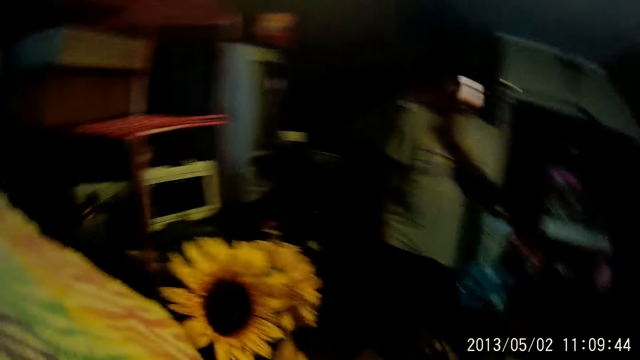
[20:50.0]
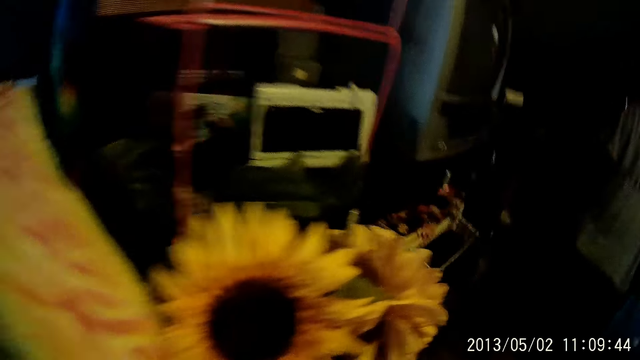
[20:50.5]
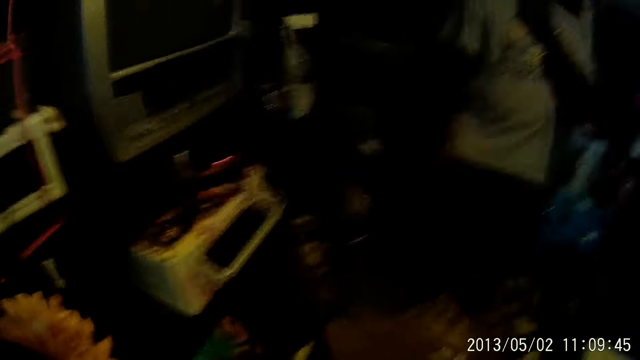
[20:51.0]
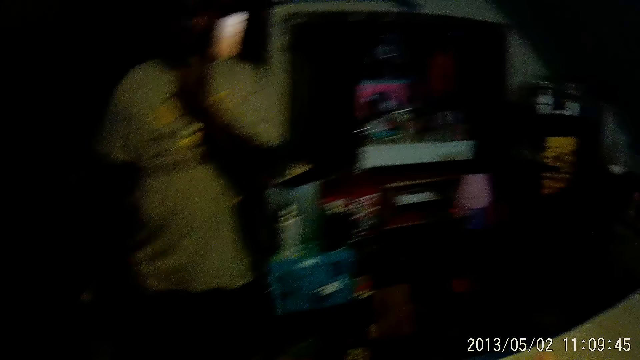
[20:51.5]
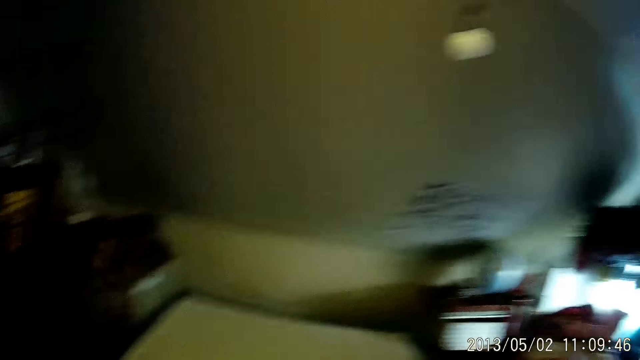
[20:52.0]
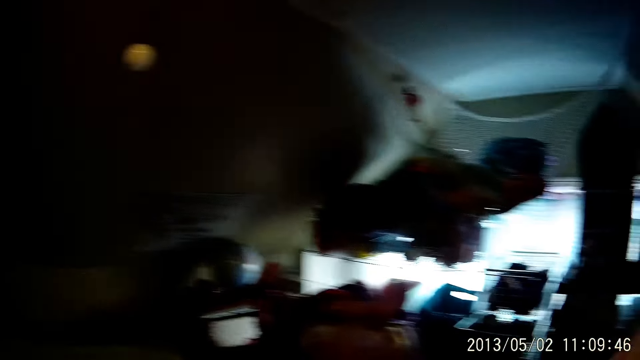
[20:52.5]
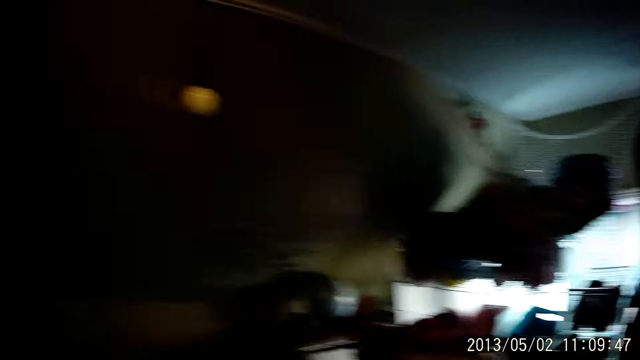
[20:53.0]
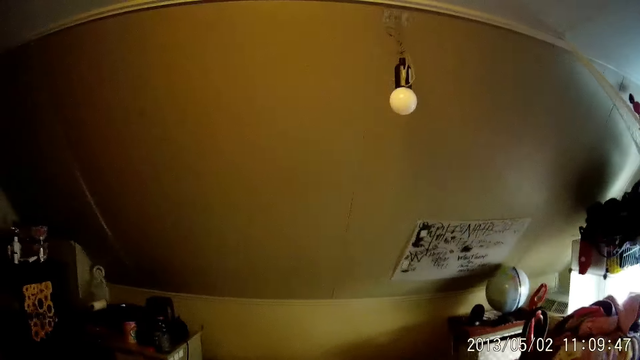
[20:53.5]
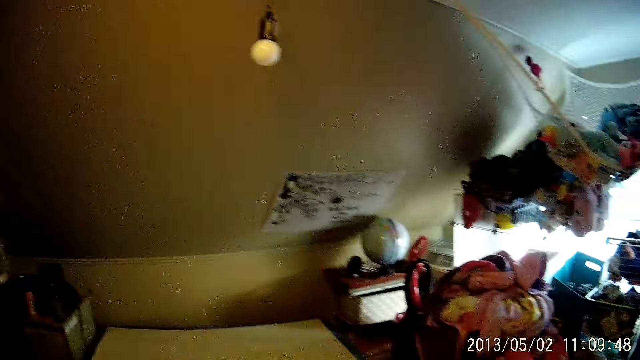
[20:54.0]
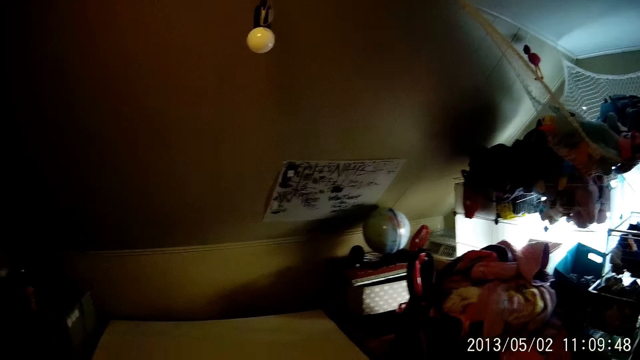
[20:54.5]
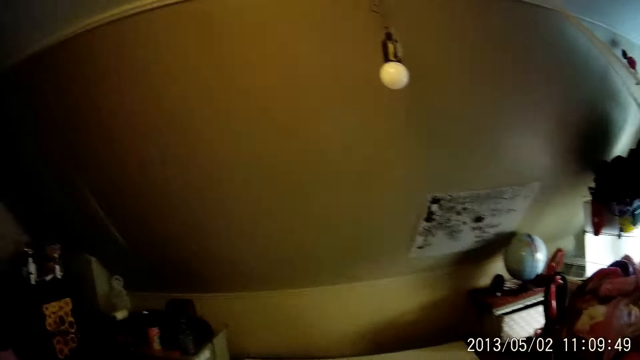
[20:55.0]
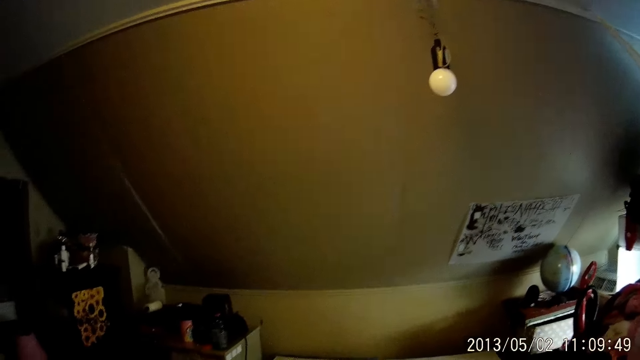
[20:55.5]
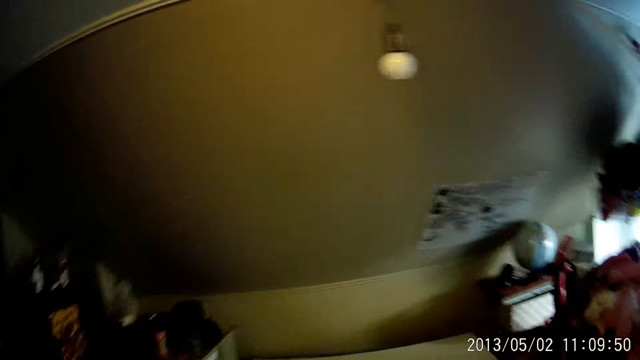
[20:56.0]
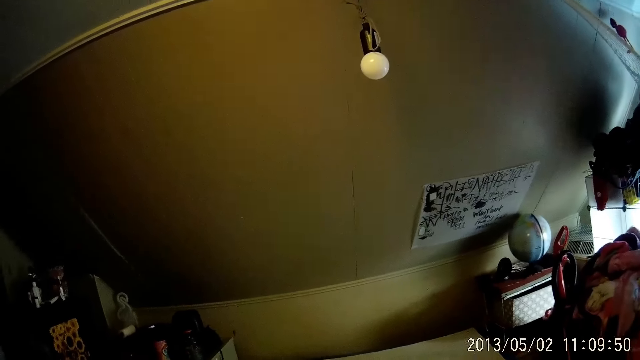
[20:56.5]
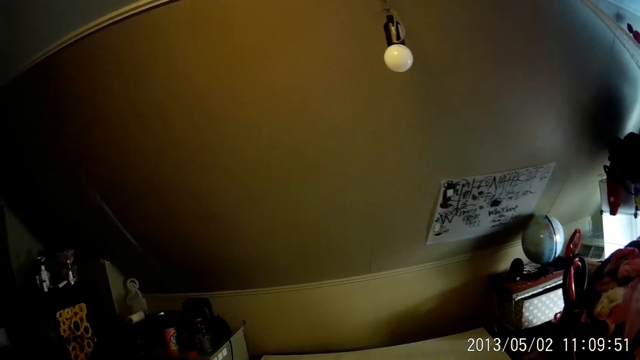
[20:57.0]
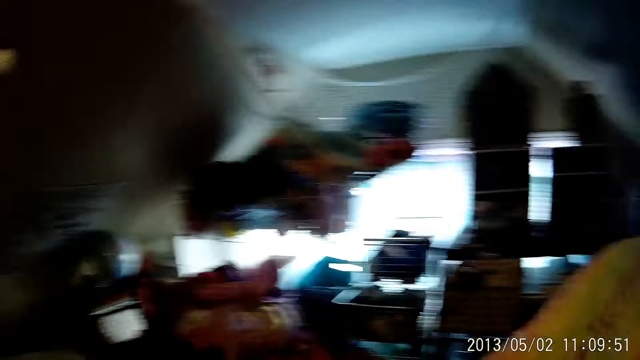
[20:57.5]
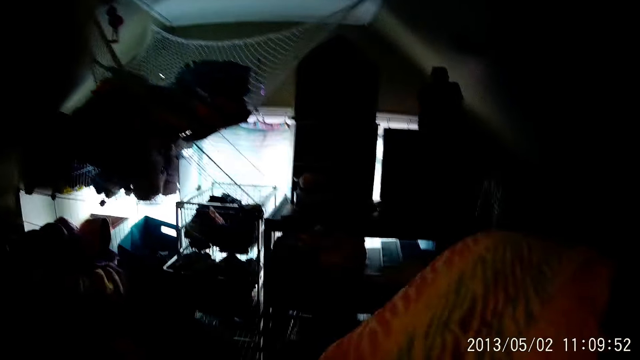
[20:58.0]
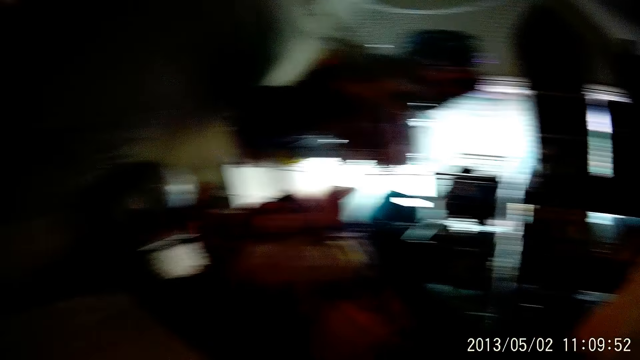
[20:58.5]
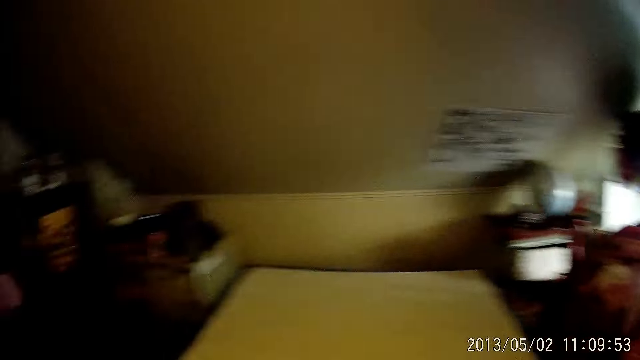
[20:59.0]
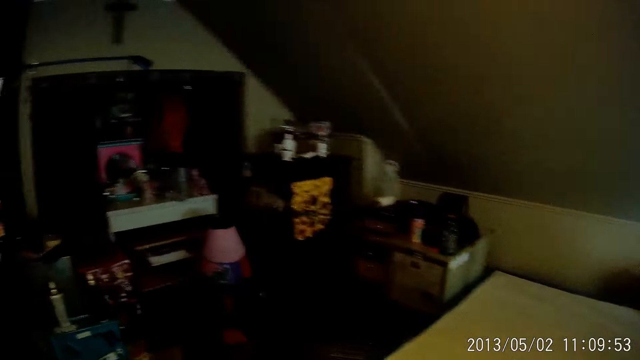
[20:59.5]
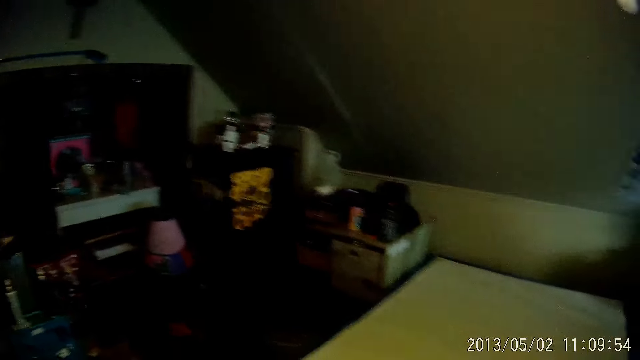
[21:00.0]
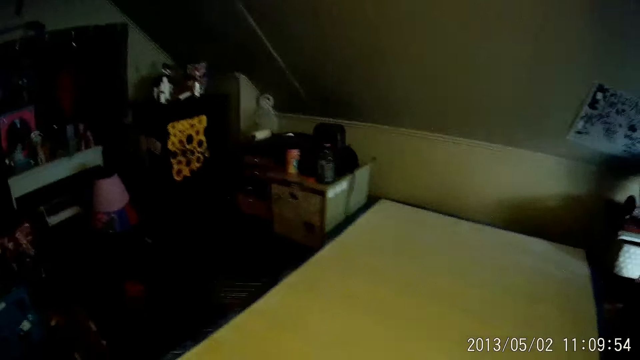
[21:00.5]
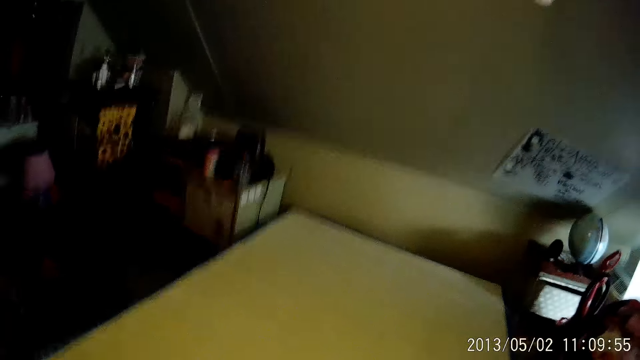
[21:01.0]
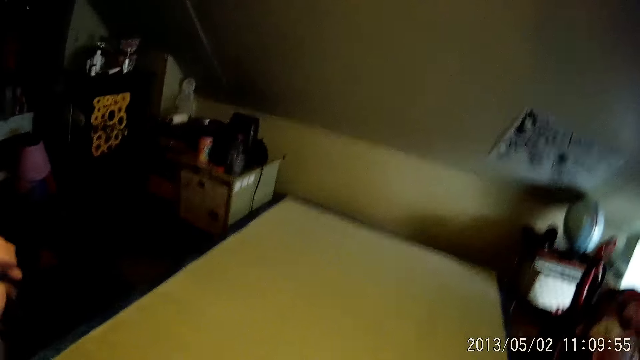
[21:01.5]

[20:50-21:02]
The camera wearer looks around.

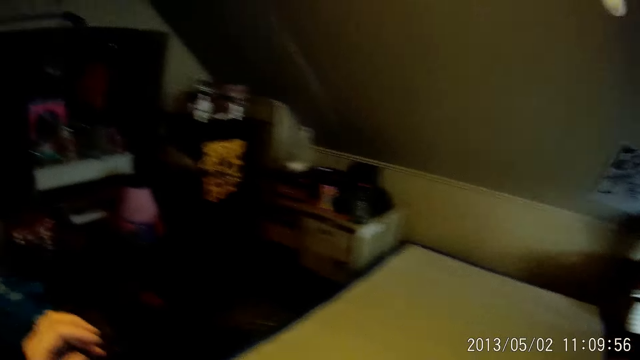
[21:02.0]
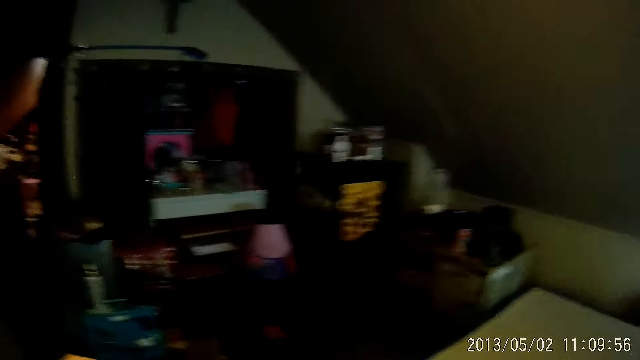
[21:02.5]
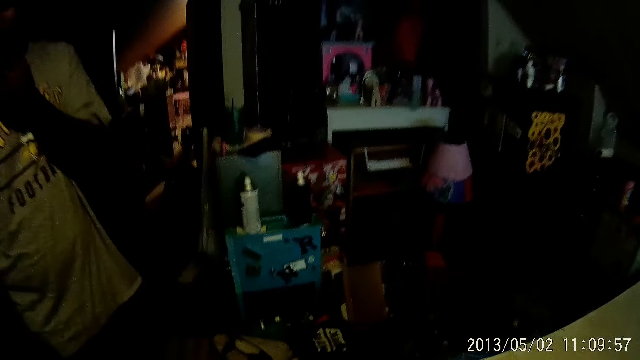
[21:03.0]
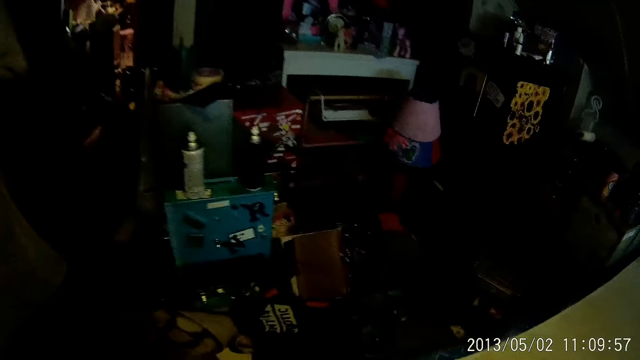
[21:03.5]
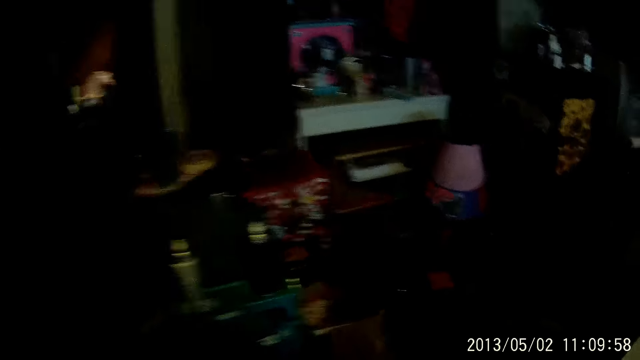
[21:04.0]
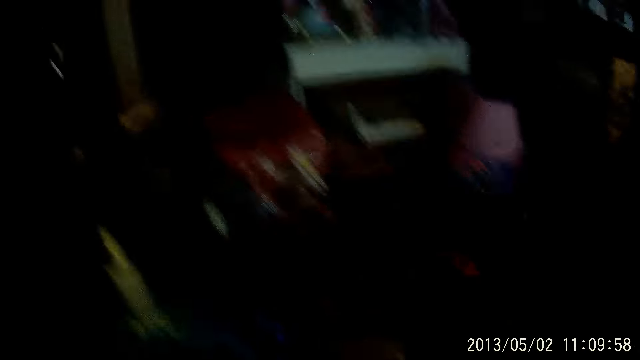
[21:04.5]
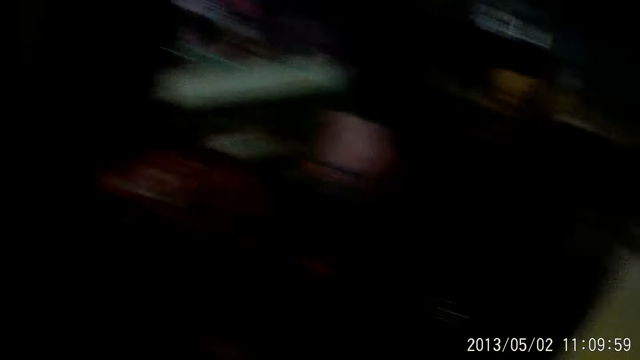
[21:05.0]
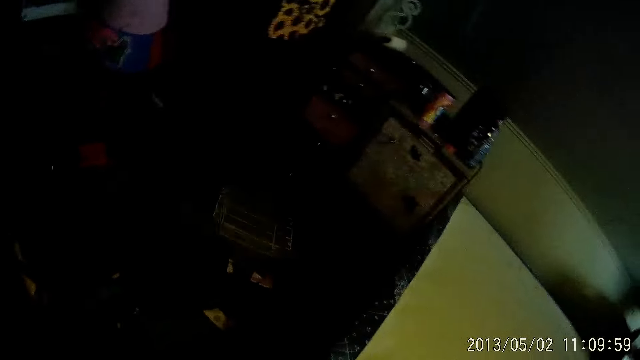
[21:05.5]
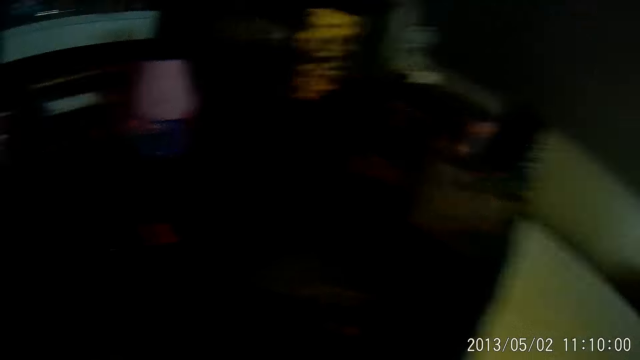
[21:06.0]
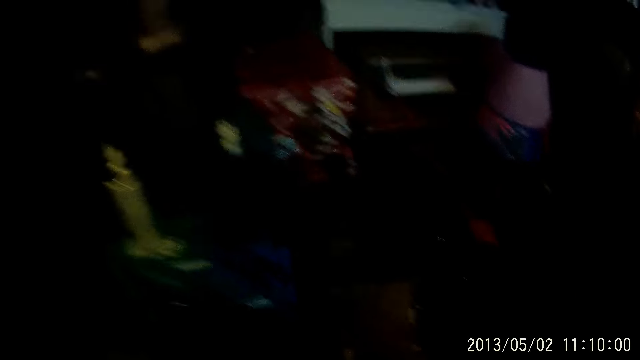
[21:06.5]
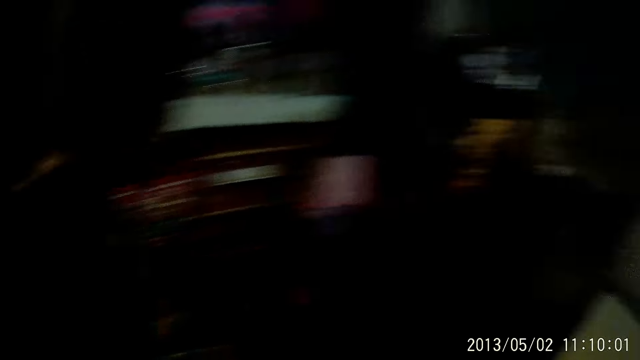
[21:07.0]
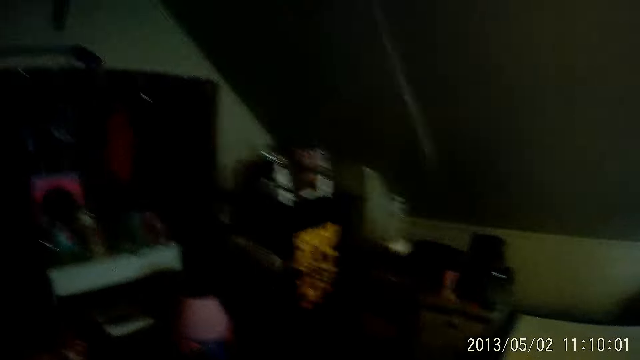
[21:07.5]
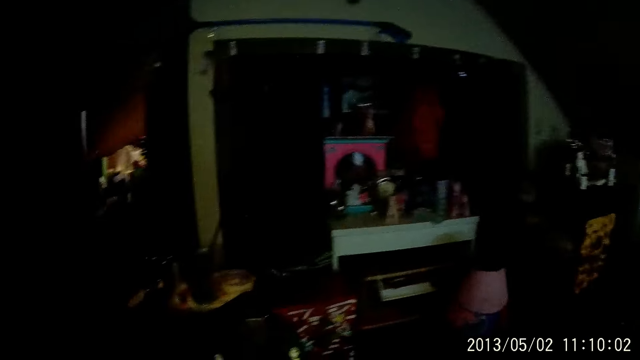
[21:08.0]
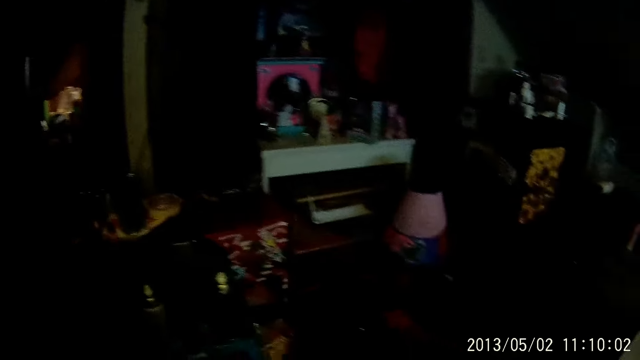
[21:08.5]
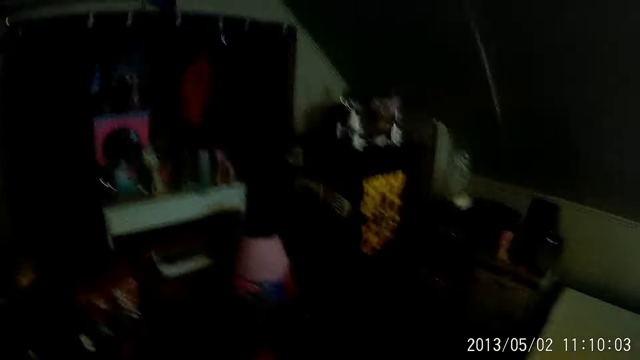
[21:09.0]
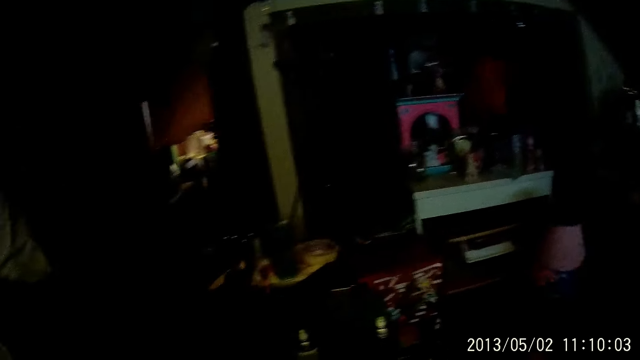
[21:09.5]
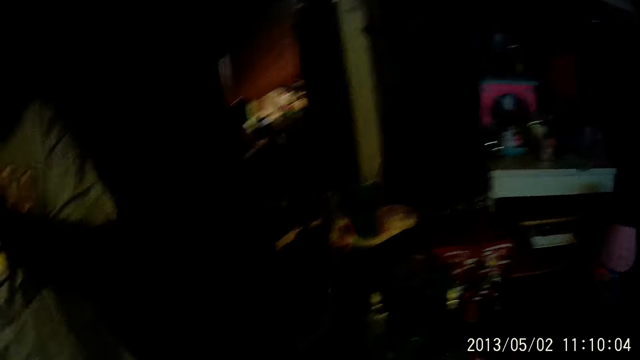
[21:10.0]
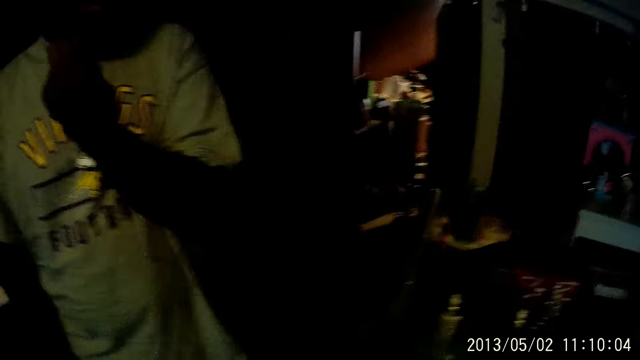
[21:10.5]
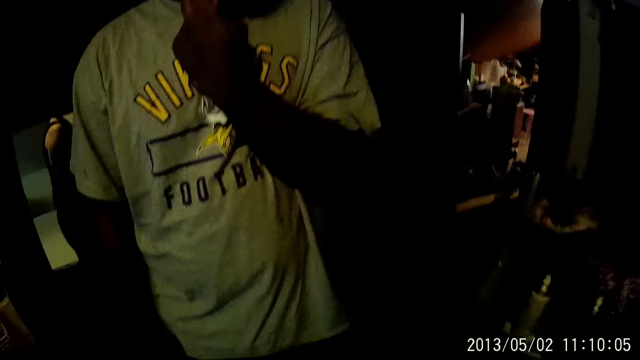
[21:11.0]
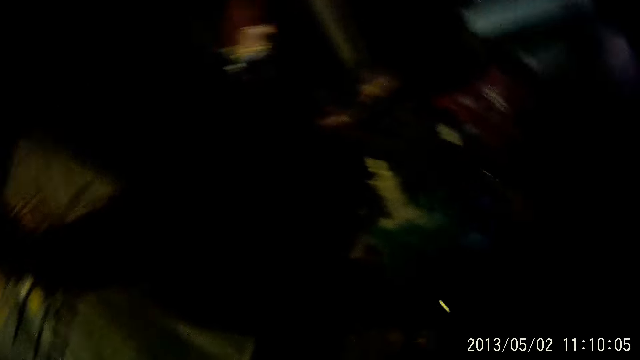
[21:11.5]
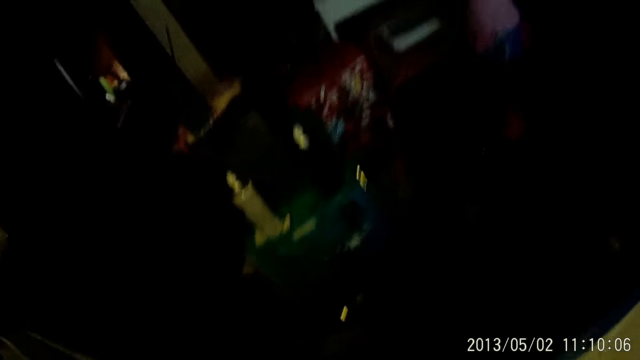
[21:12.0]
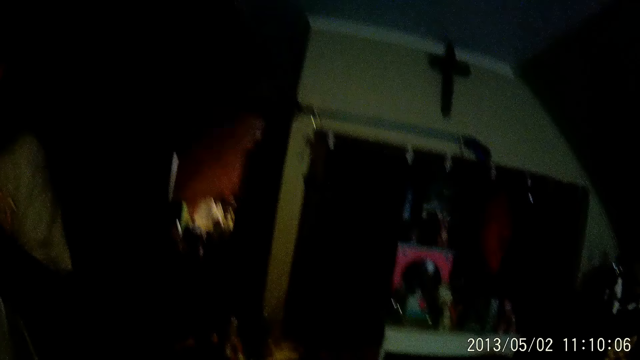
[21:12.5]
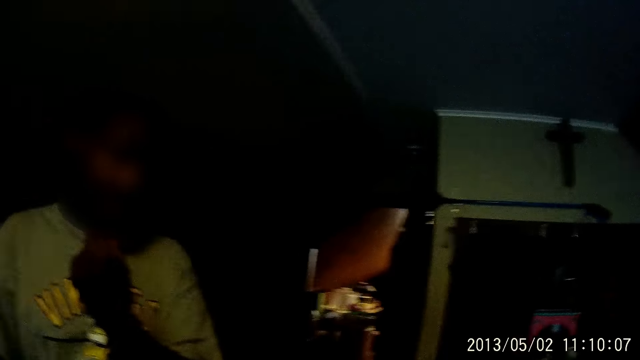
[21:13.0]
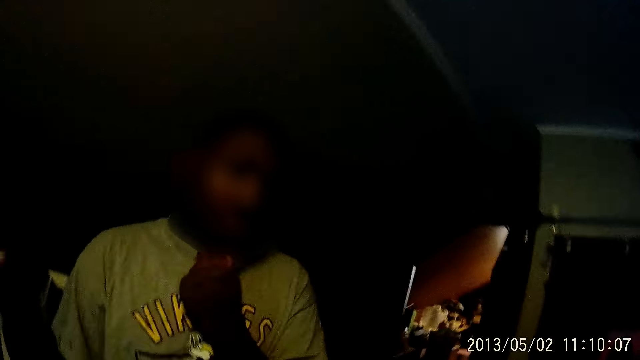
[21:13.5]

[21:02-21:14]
The camera wearer walks on the floor. They look around.
